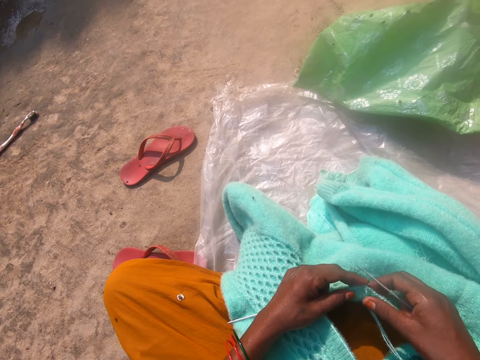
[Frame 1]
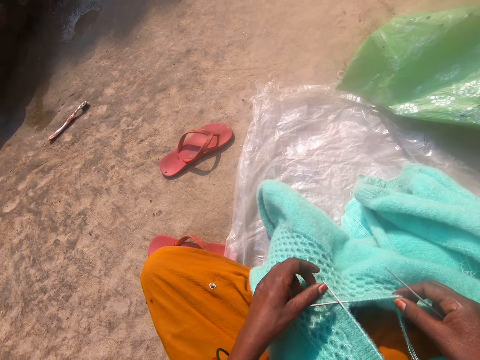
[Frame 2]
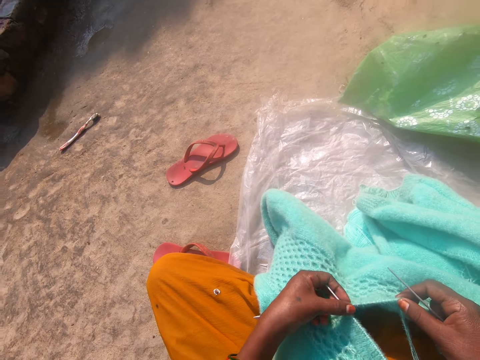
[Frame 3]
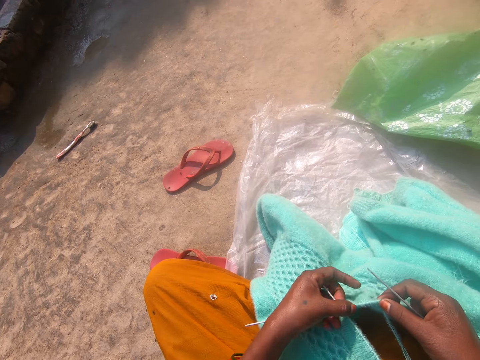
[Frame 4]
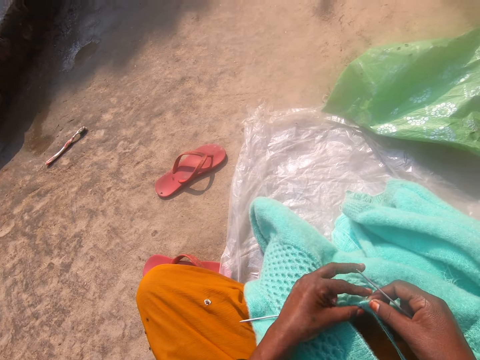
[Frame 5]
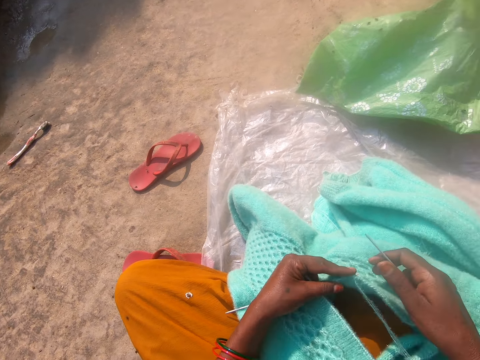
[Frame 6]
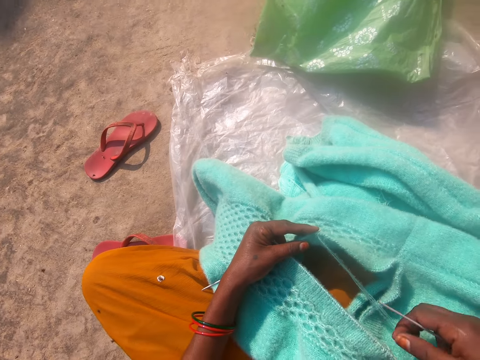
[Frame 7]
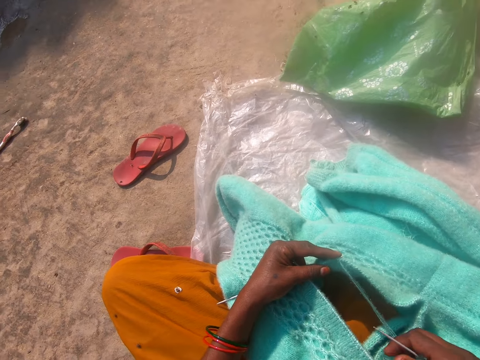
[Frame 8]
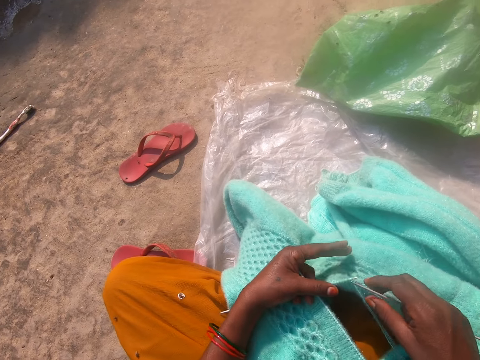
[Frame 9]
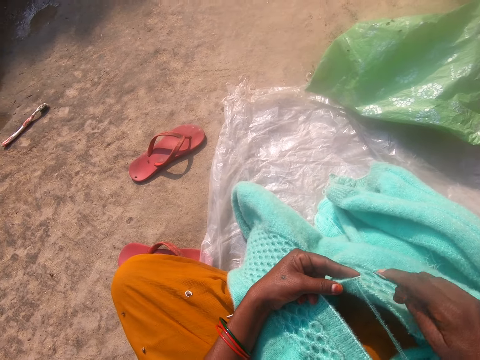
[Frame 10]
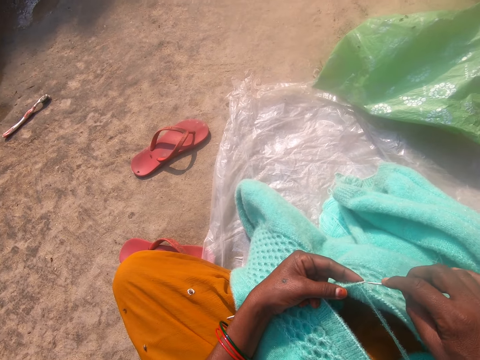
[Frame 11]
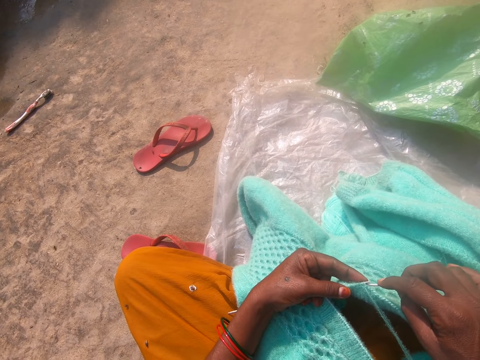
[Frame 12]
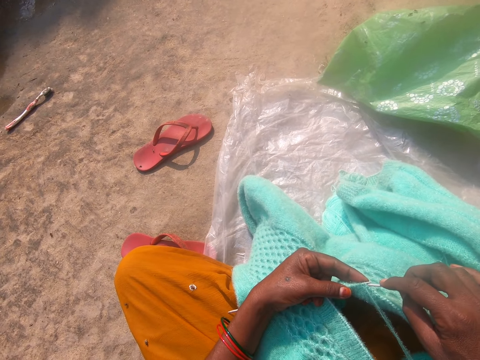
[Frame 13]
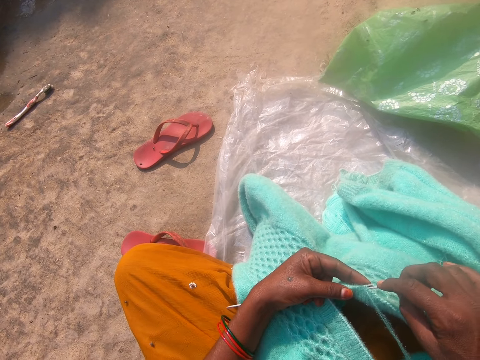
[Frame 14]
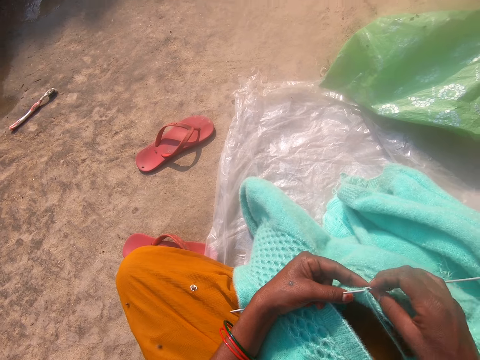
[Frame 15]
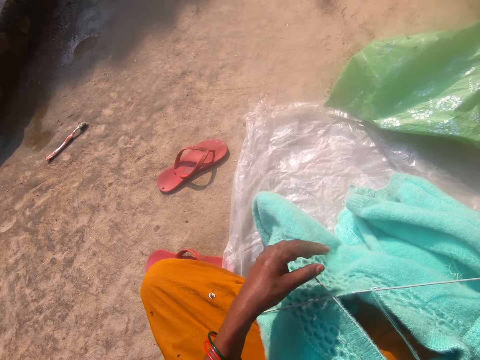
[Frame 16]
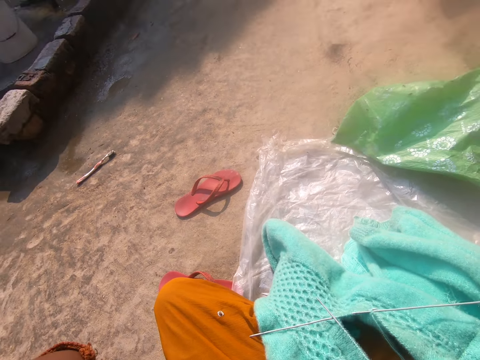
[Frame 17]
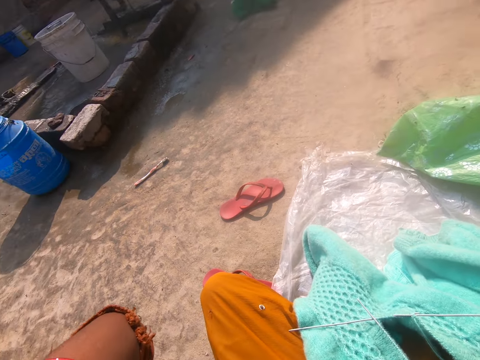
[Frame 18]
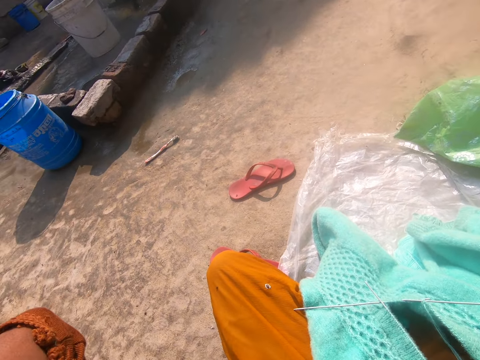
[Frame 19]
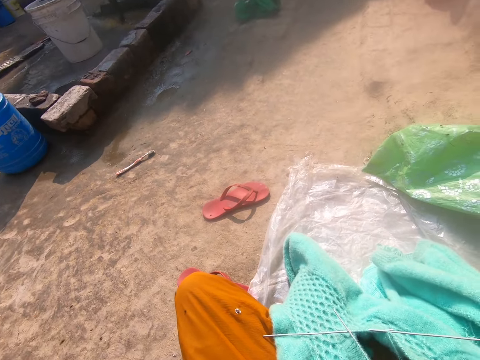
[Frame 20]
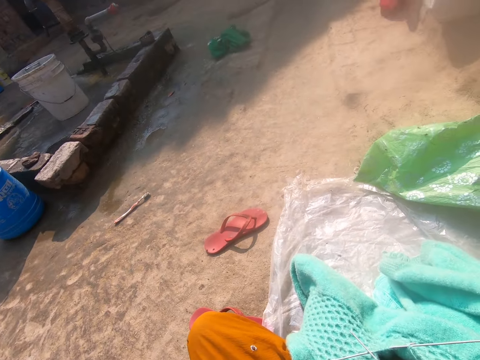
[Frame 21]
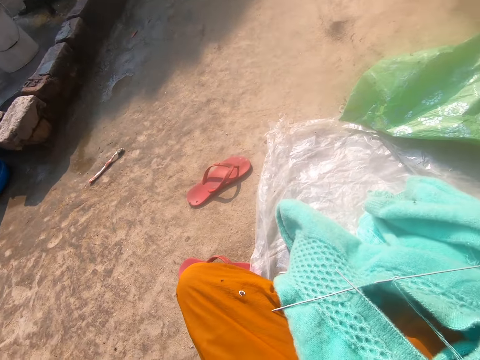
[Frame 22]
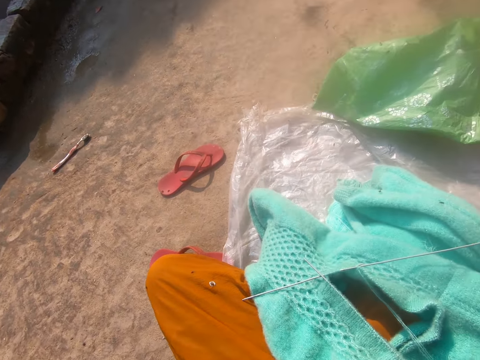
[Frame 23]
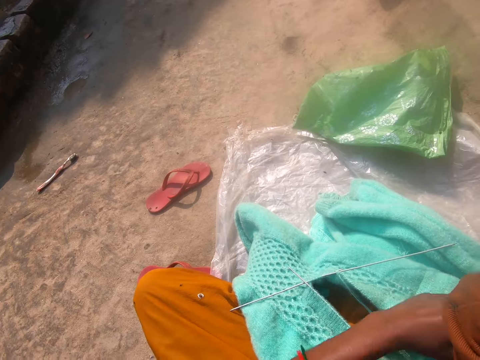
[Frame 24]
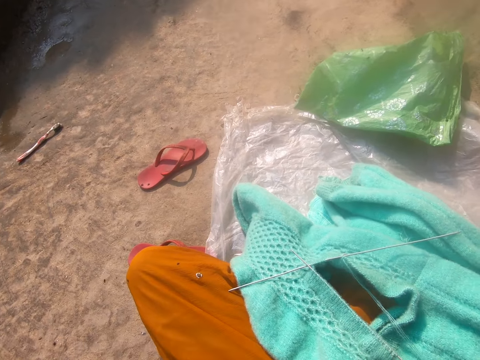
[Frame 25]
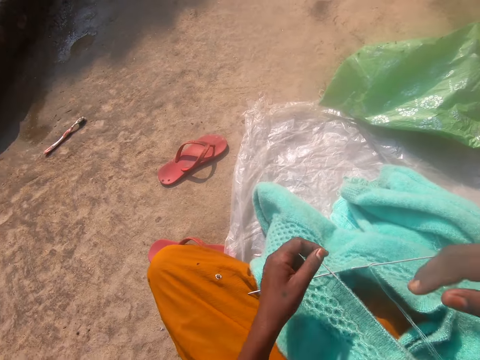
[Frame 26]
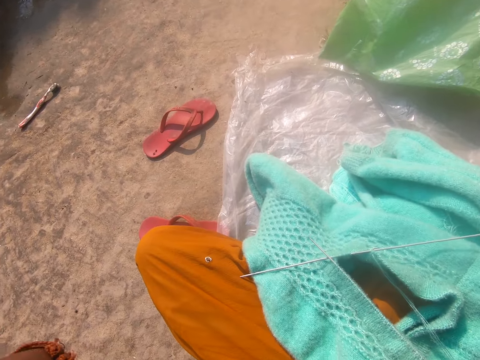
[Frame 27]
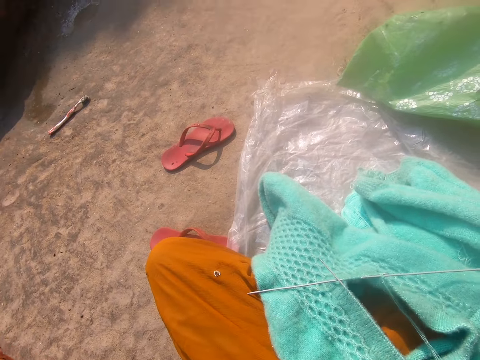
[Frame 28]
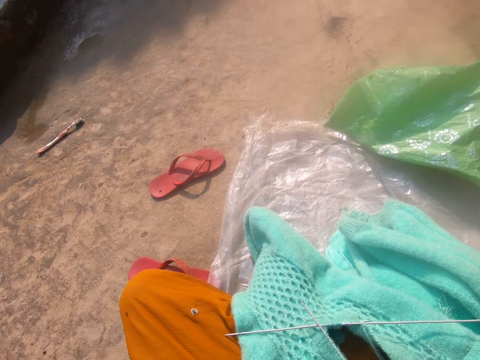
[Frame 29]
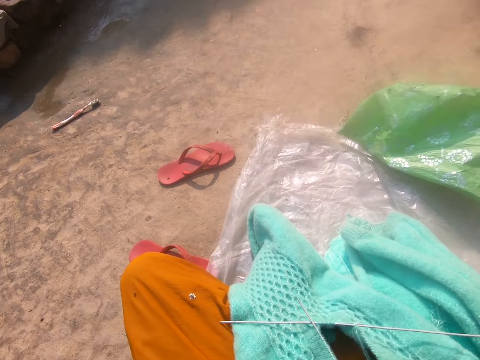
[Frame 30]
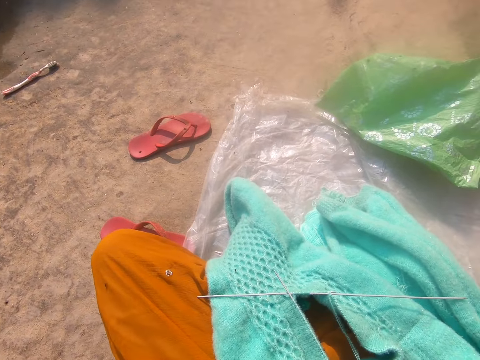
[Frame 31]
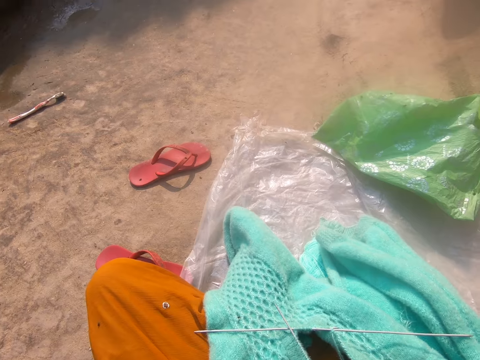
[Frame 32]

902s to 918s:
The camera wearer moves her left hand backwards. She pushes the needle forward. She moves her right hand towards her. She places her hand on the crocheted yarn. She moves her hand forward. She holds the crocheted yarn with both her hands. She lets go of the crocheted yarn. She moves her right hand forward. She inserts the crocheting needle in the crocheted yarn. She knits the cardigan in her lap. She raises her right hand towards her face. She raises her left hand towards her face. She adjusts the camera on her head. She stares at the crocheted yarn. She lowers her hands. She stares at the crocheted yarn. She moves her hands forward. She raises her hands towards her face. She stares at the crocheted yarn.

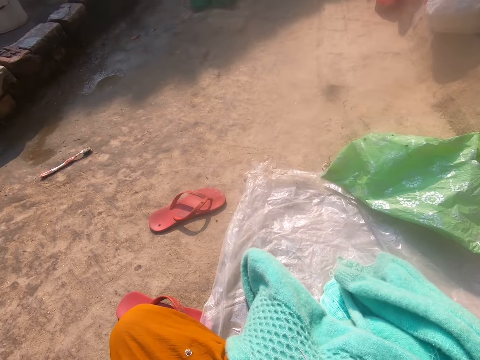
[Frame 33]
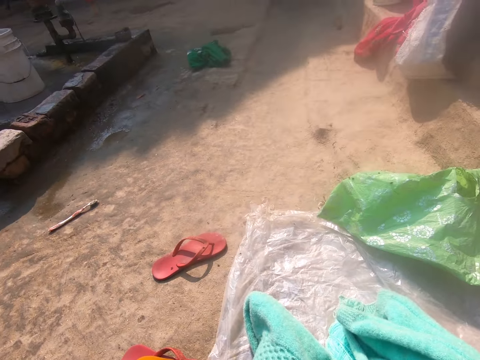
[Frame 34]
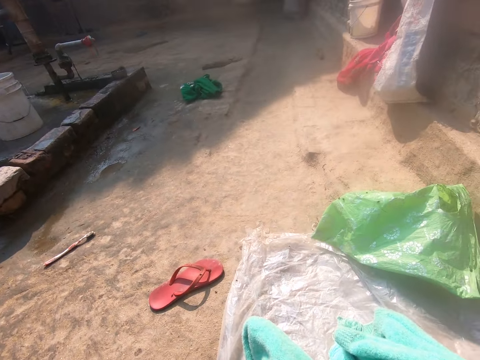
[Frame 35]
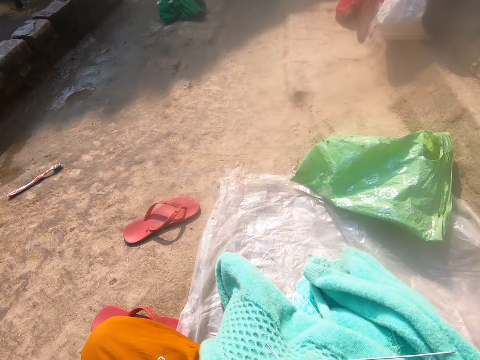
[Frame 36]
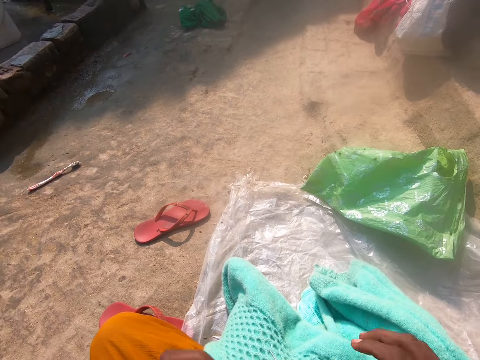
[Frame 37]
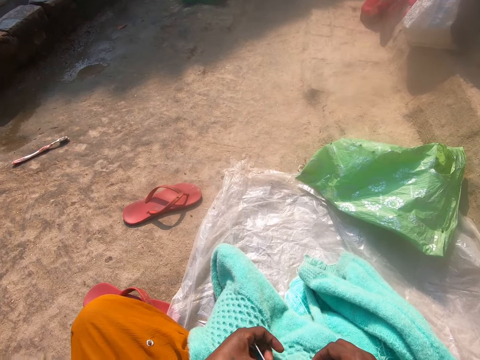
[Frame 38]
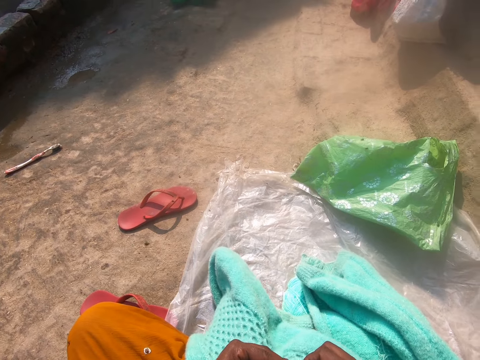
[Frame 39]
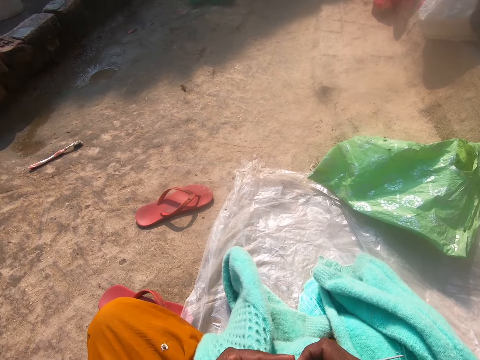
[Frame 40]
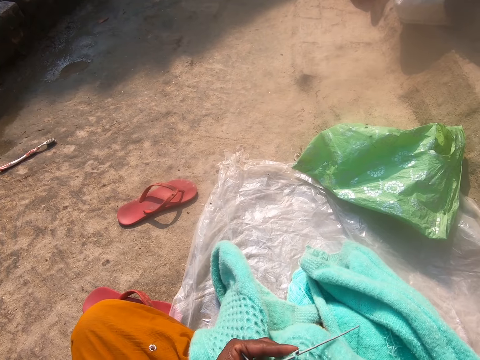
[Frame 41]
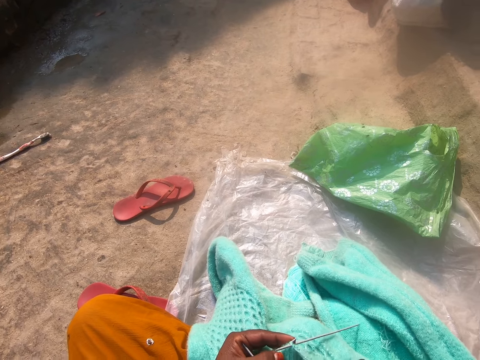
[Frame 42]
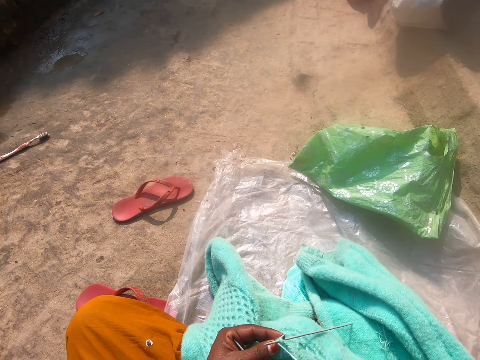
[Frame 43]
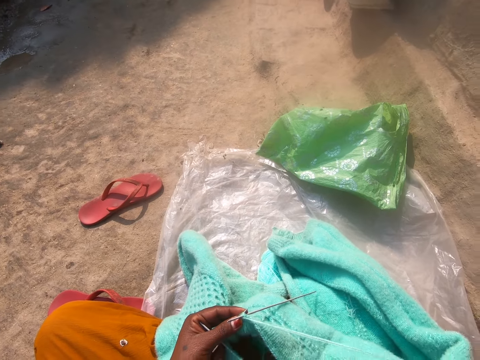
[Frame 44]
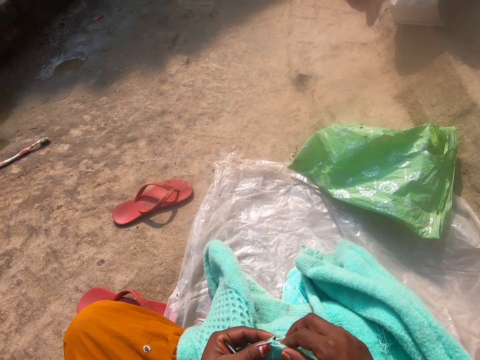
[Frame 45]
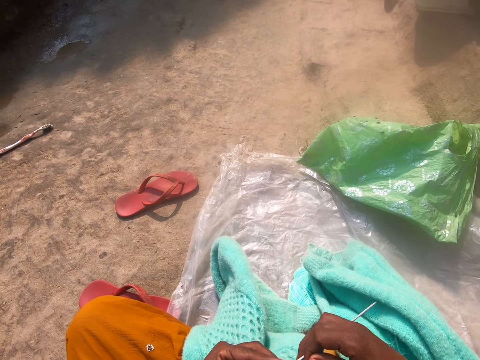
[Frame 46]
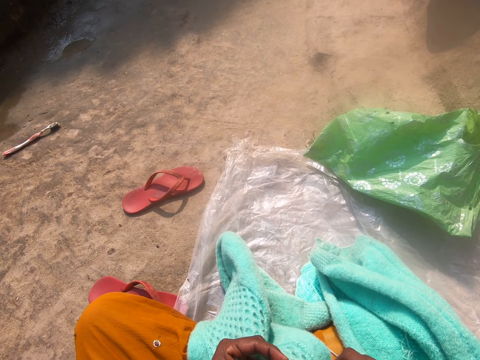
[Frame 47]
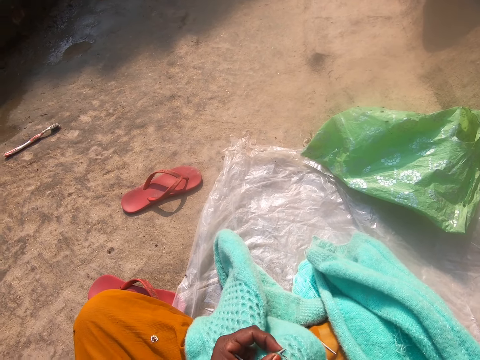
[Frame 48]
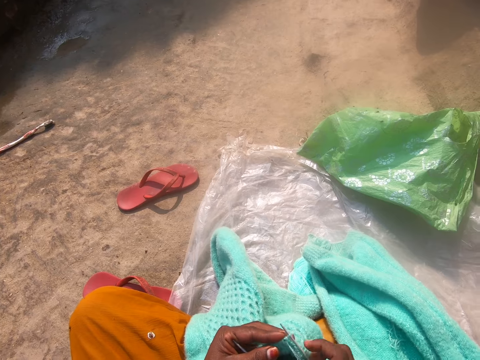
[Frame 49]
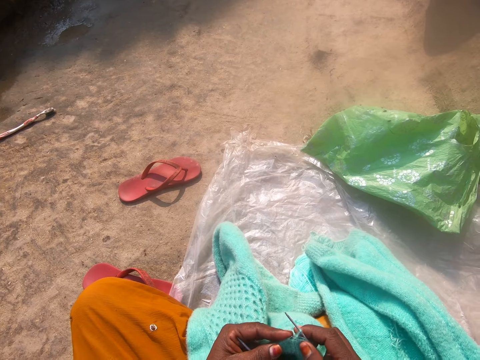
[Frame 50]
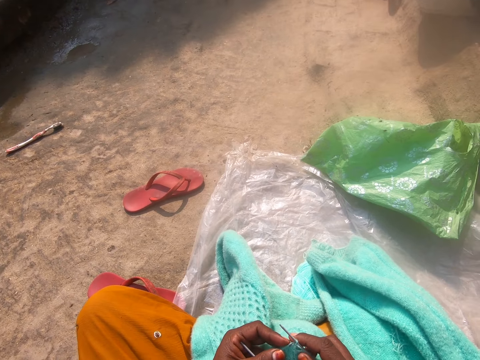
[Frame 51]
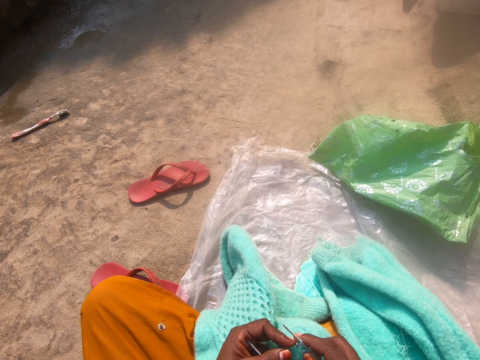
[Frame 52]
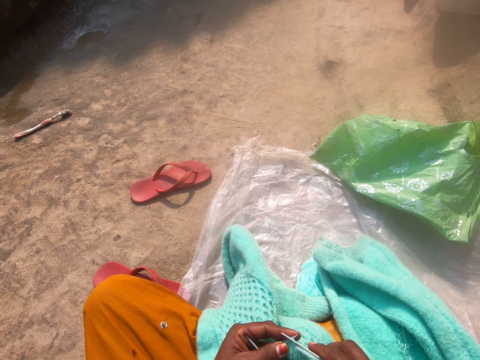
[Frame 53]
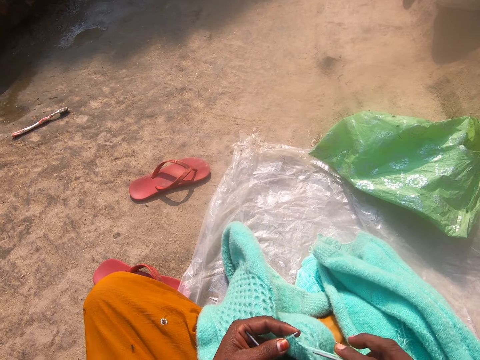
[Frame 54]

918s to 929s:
The camera wearer lowers her hands. She holds the crocheted yarn with both her hands. She pulls the crocheted yarn towards her. She crochets the yarn with the crocheting needle. She knits the cardigan on her lap.
